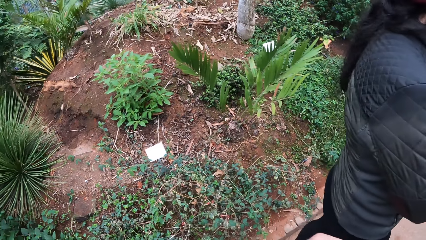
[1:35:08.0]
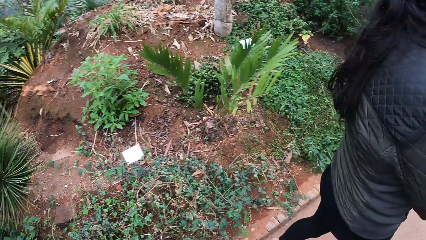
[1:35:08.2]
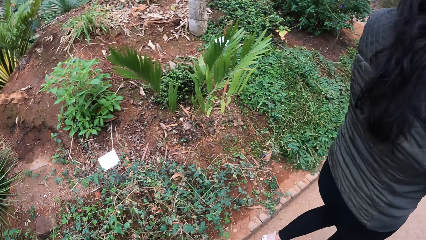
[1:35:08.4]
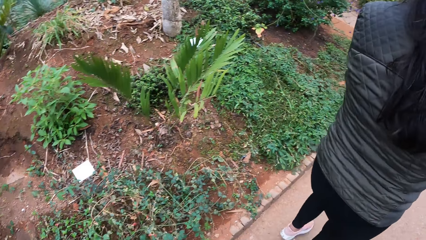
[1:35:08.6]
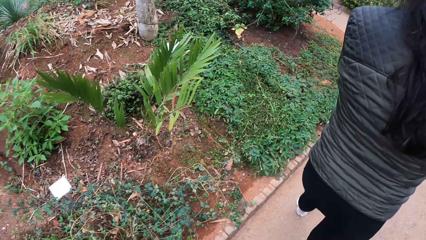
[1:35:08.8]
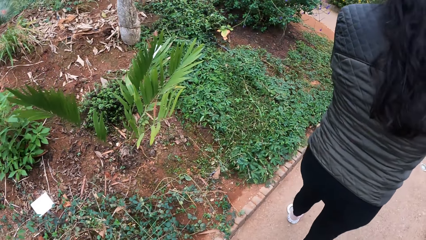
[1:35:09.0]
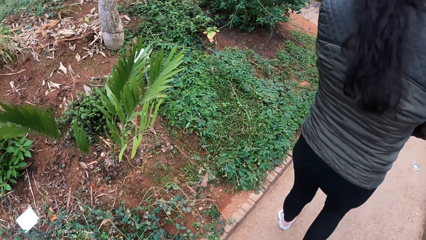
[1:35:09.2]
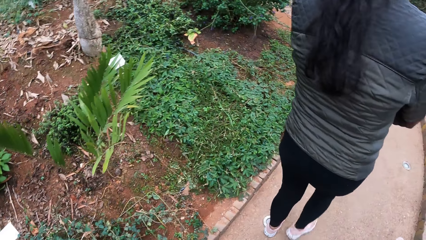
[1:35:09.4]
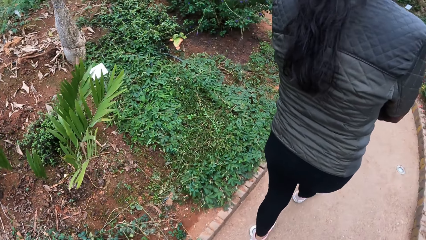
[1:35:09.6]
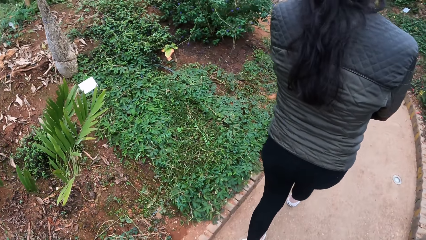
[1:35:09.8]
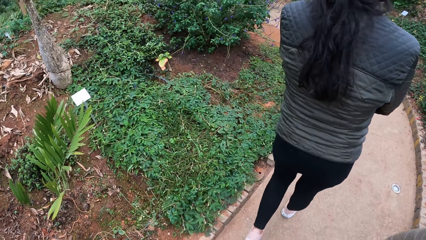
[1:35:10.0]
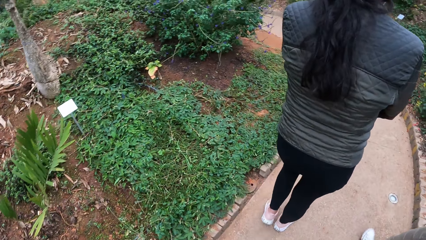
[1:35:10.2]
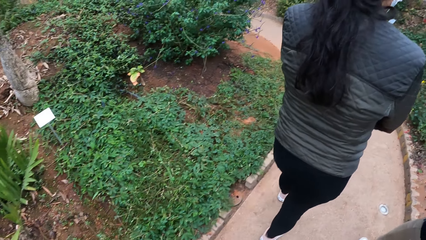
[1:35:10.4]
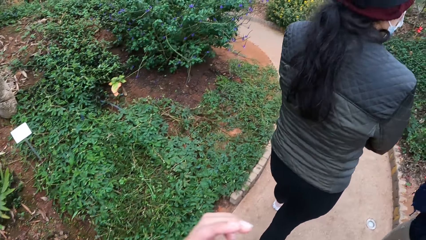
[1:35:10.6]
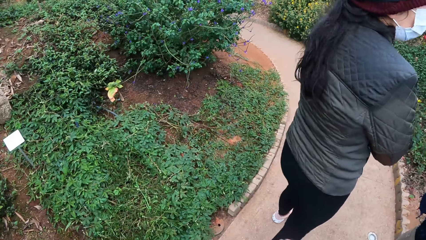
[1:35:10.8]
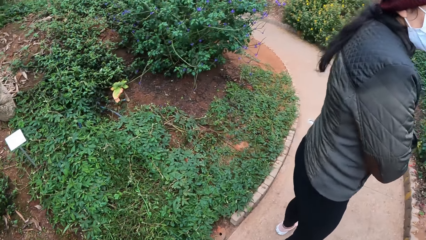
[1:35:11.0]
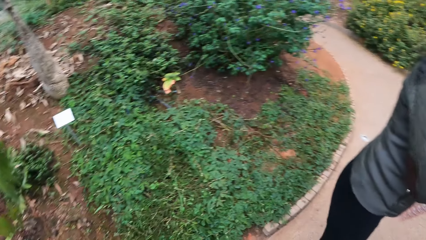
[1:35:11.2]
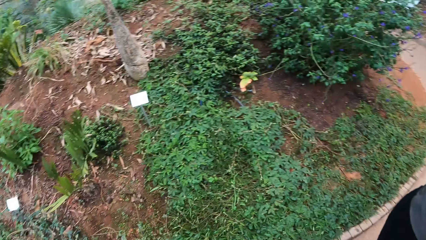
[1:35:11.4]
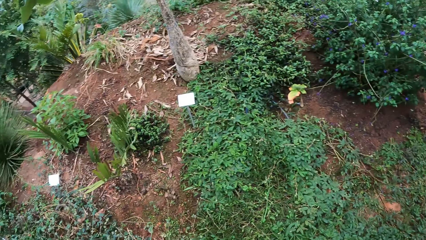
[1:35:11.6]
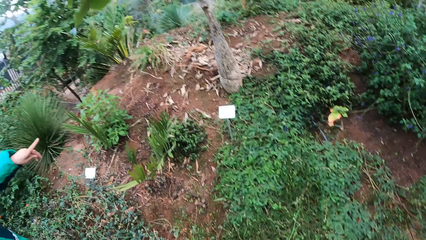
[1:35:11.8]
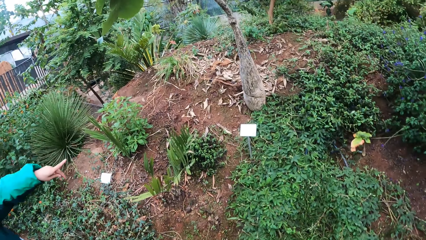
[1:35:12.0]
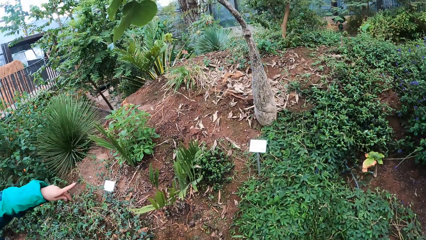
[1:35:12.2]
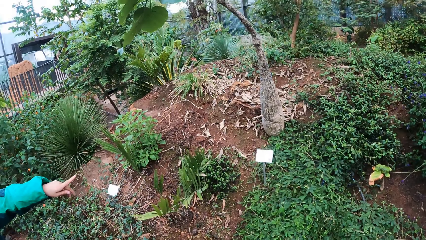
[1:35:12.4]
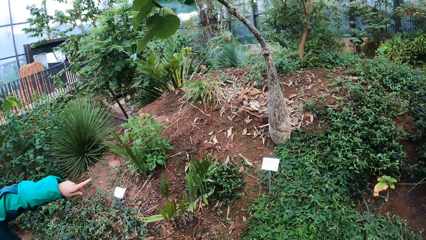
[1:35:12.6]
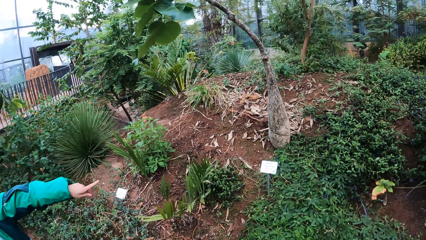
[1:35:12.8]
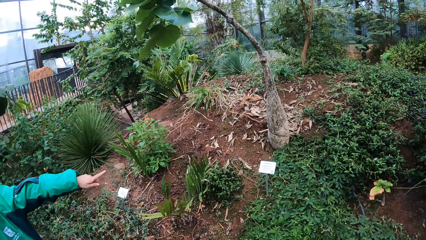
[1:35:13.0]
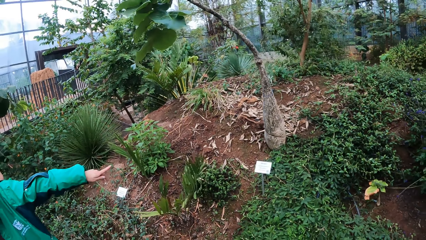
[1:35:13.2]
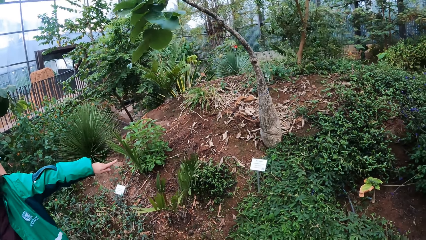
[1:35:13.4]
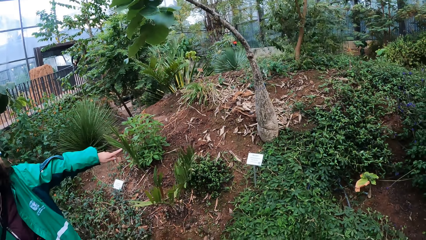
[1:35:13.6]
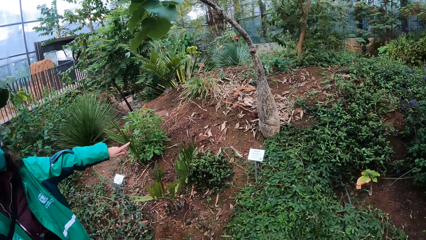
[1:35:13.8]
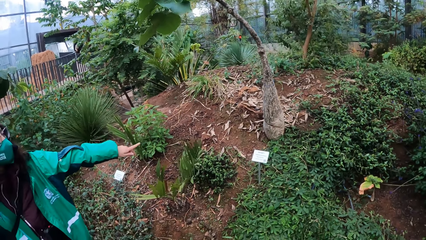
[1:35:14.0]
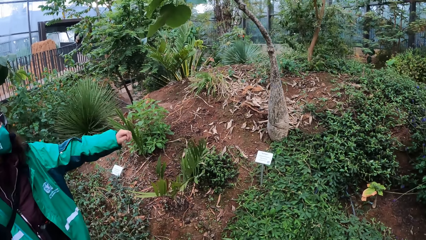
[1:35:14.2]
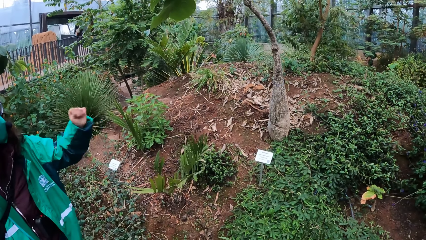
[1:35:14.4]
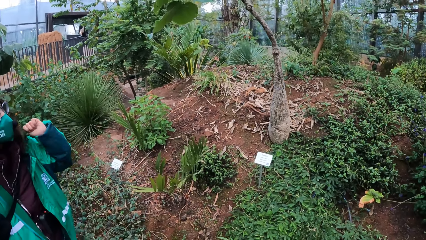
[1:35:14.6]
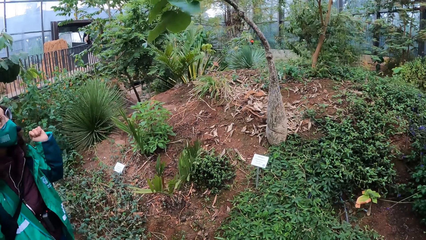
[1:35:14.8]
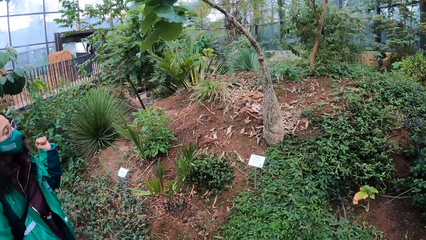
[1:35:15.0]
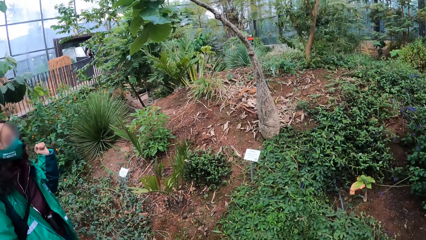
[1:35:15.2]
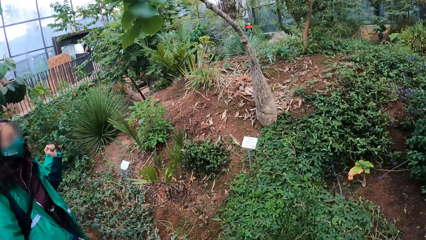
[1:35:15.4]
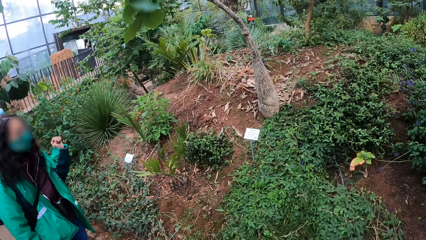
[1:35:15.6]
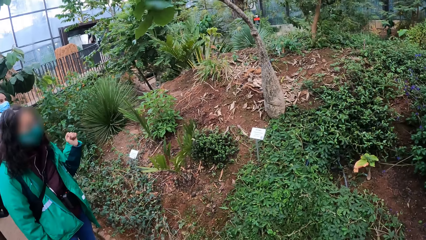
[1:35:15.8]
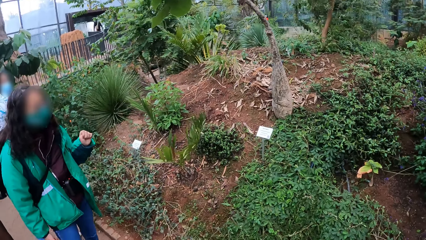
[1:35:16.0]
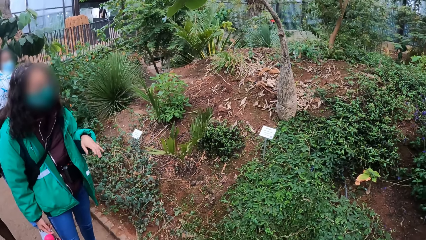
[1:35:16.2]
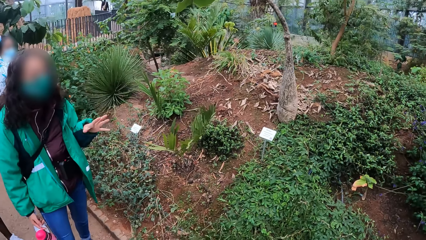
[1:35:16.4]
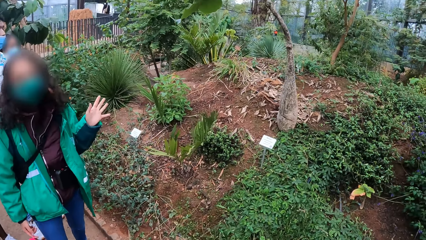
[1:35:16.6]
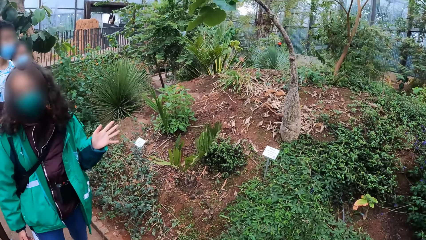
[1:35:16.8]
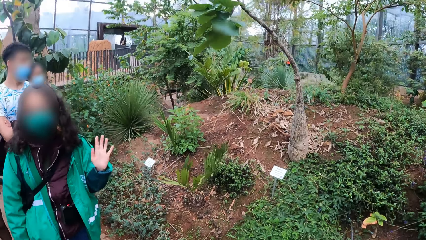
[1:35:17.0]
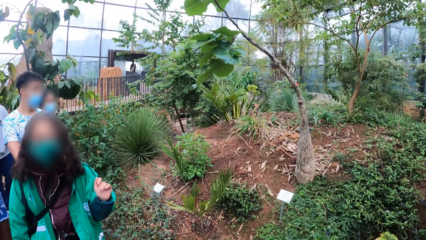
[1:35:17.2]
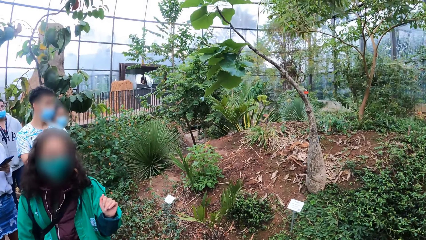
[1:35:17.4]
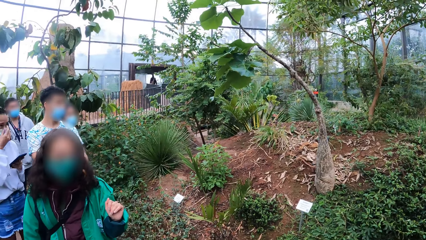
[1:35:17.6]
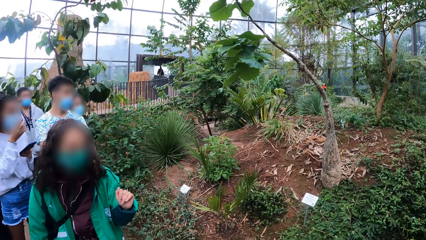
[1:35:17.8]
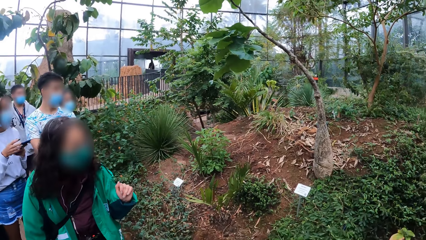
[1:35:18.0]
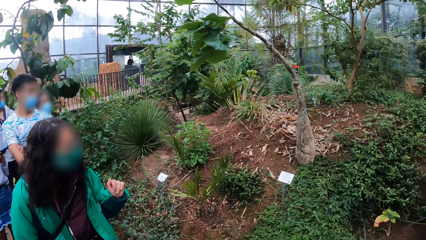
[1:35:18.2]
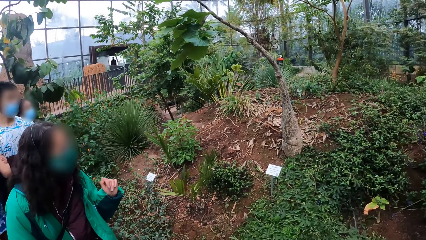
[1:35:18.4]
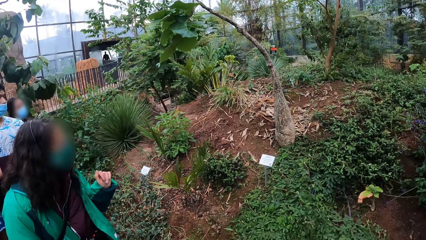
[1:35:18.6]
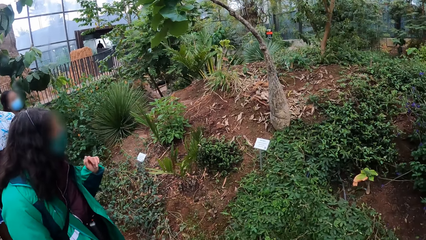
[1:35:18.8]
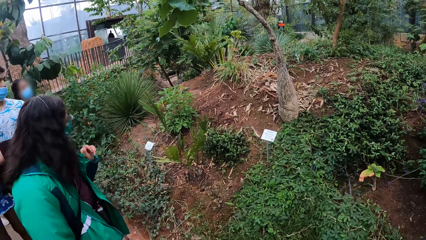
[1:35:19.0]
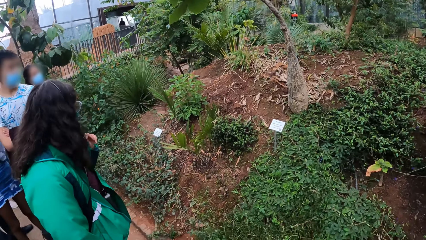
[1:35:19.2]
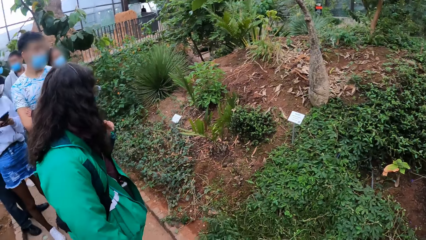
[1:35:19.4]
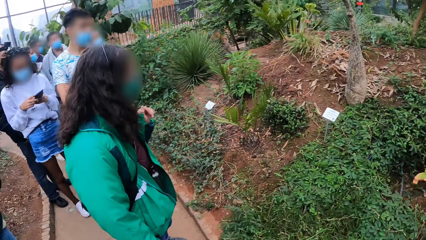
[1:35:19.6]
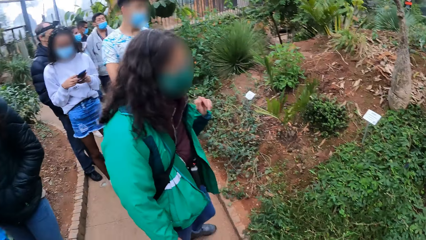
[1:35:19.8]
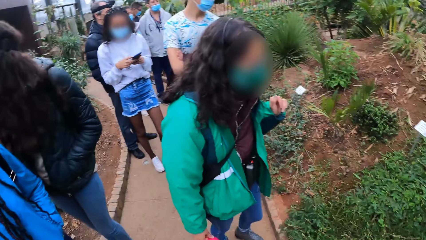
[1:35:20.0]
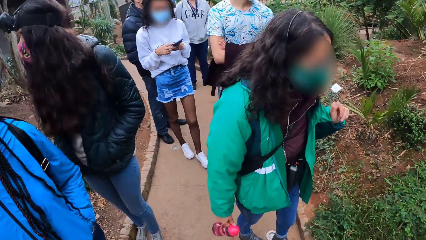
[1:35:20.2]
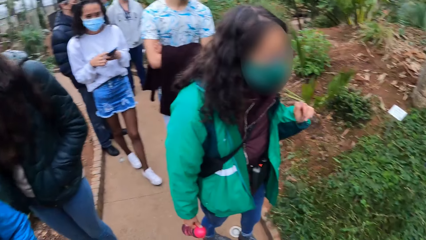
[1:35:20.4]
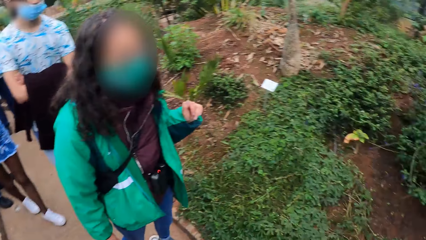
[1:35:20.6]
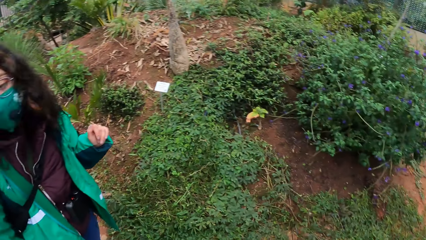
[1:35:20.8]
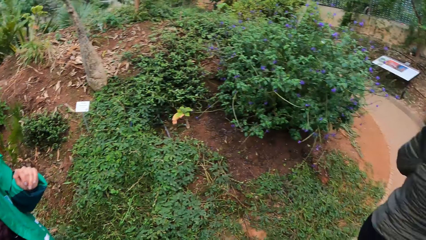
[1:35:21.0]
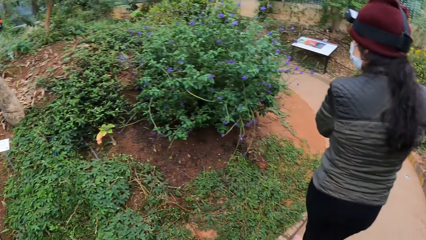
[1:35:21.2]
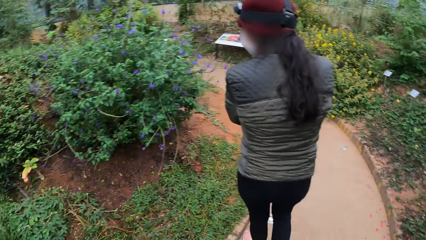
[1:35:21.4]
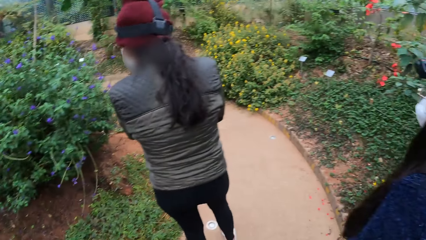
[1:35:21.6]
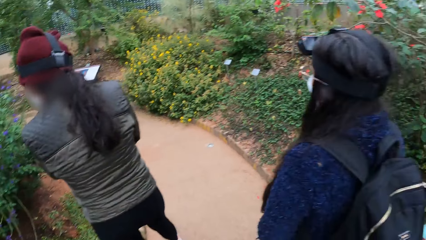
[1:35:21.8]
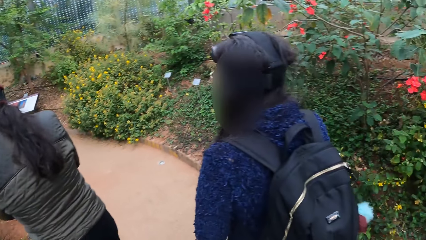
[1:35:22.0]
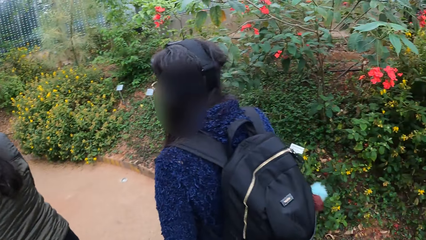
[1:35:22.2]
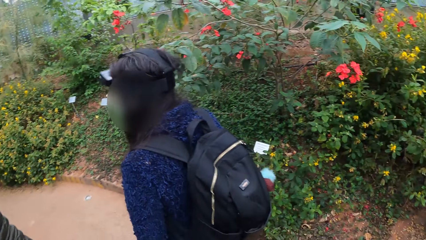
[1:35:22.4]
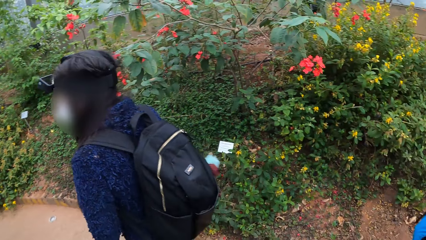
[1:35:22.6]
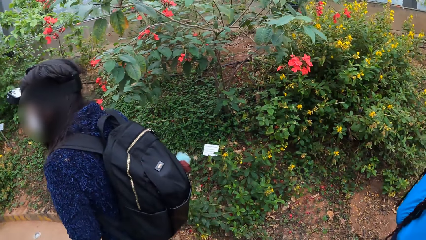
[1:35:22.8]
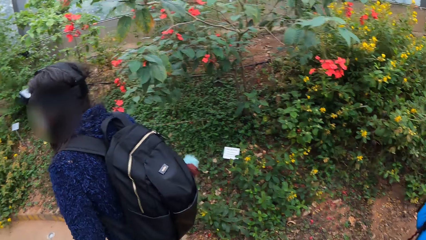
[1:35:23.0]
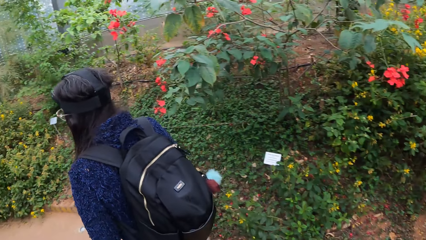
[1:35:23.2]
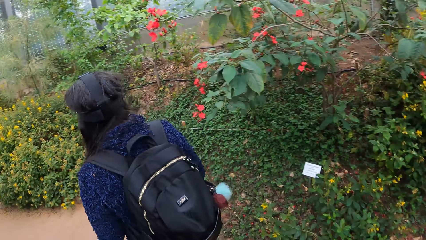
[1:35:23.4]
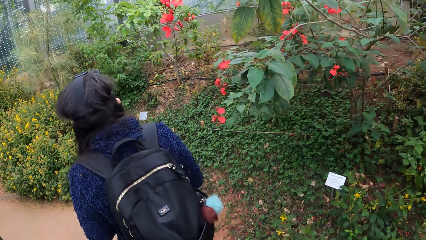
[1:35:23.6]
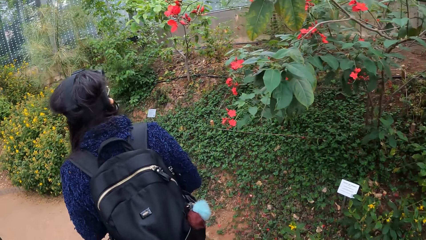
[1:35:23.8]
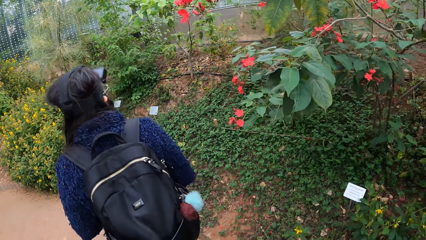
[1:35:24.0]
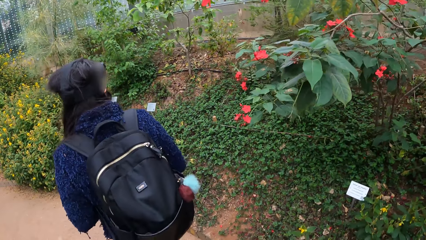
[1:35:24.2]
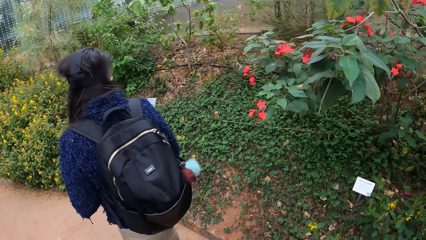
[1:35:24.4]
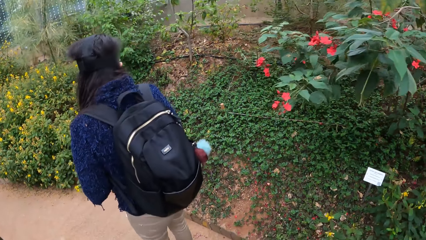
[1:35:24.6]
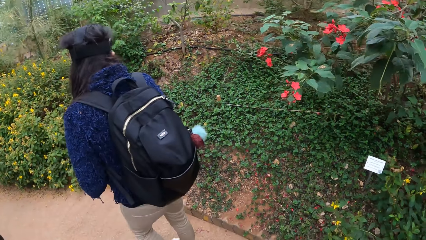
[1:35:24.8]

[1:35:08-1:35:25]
A woman walks along the path. The camera wearer looks around. They walk on the pavement. They look around. The tour guide interacts with the camera wearer and a group of people. Another woman adjusts a face mask on her face with her right hand. The other woman operates the phone with both hands. A third woman walks along the path. A man walks along the path. Another man walks along the path. The second woman walks along the path. A third man walks along the path. The camera wearer looks around. The first woman walks along the path. A fourth woman walks along the path.
